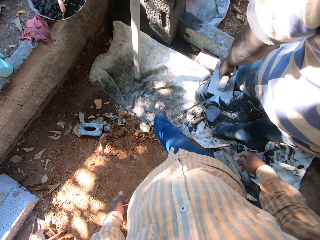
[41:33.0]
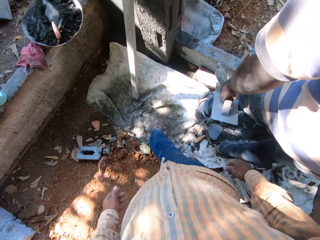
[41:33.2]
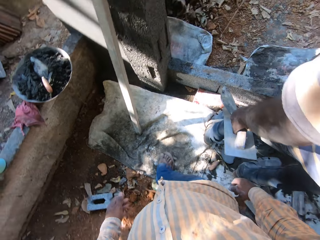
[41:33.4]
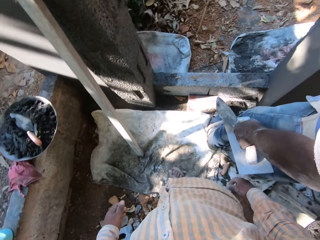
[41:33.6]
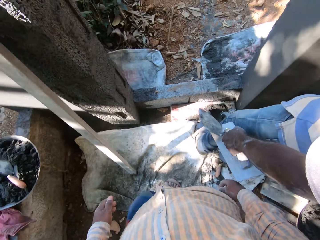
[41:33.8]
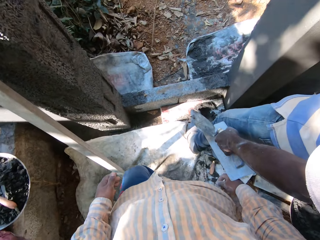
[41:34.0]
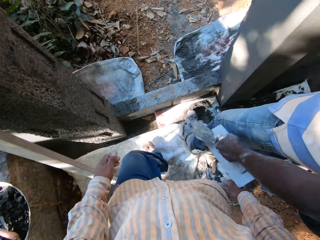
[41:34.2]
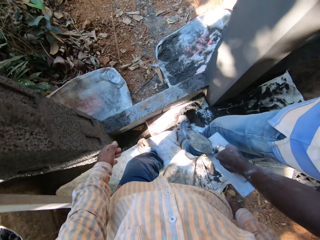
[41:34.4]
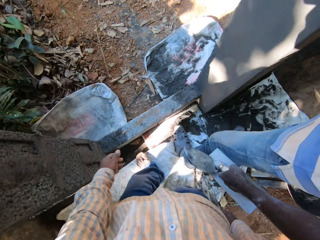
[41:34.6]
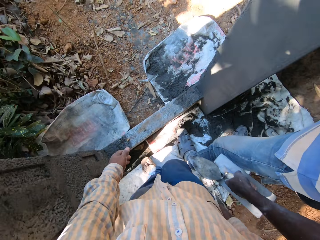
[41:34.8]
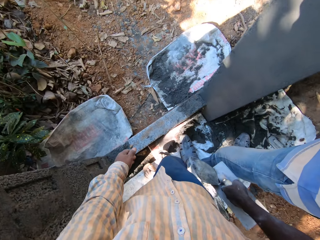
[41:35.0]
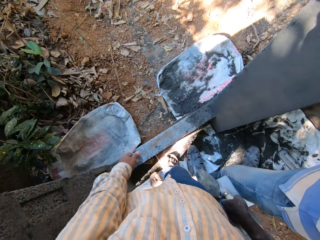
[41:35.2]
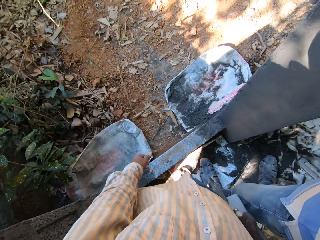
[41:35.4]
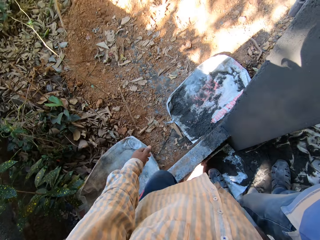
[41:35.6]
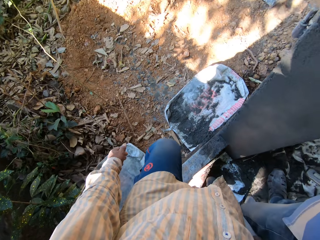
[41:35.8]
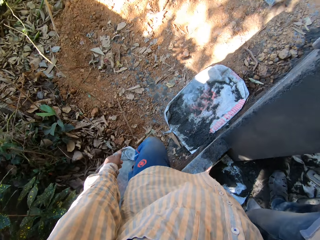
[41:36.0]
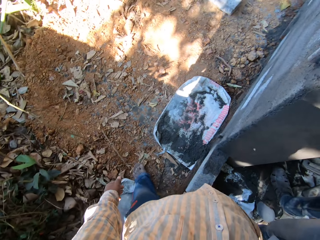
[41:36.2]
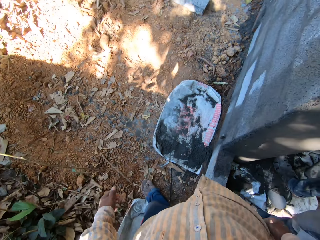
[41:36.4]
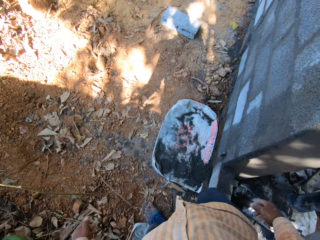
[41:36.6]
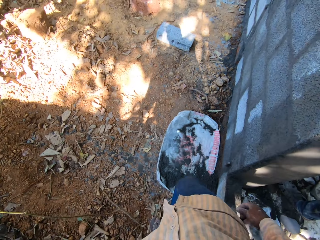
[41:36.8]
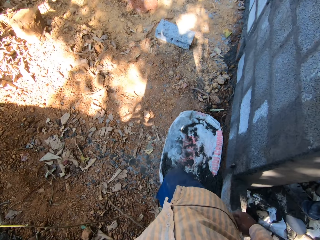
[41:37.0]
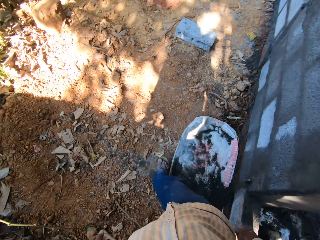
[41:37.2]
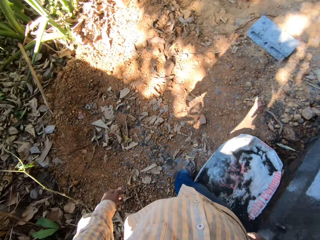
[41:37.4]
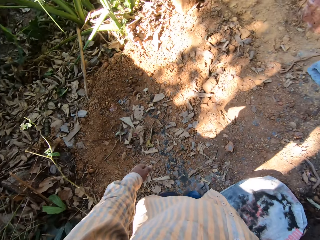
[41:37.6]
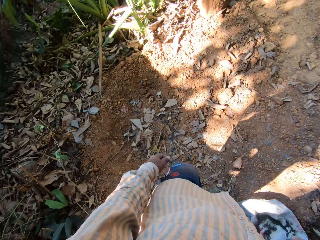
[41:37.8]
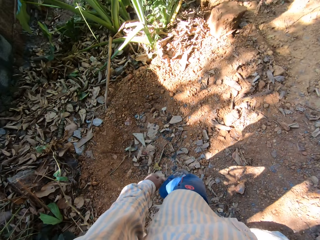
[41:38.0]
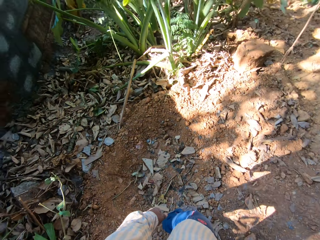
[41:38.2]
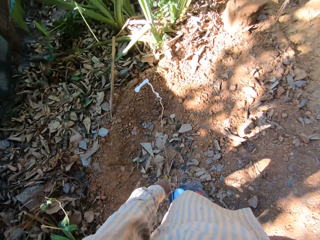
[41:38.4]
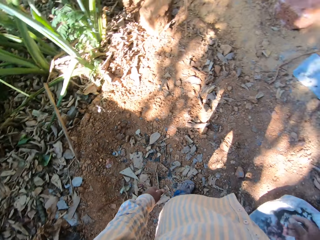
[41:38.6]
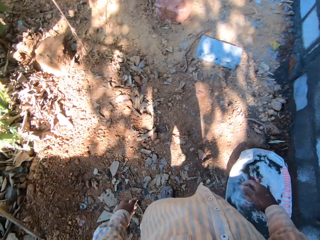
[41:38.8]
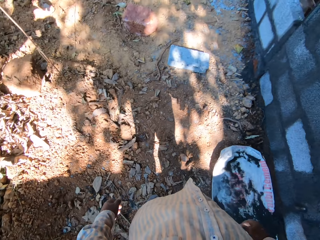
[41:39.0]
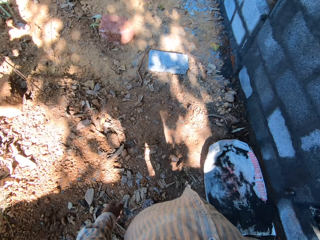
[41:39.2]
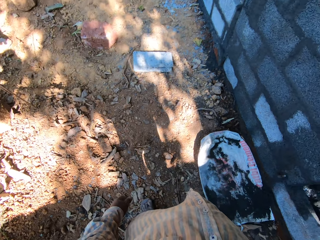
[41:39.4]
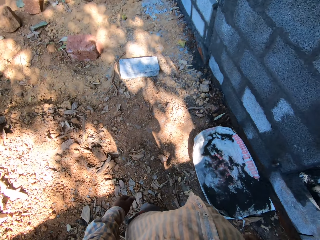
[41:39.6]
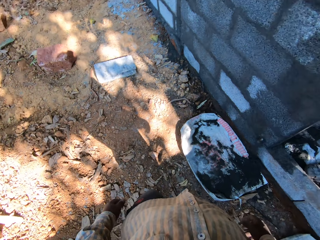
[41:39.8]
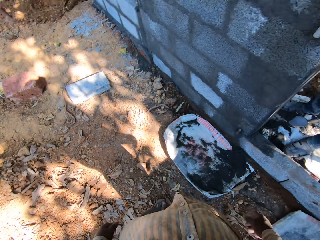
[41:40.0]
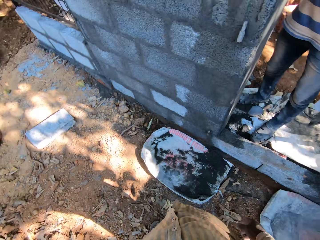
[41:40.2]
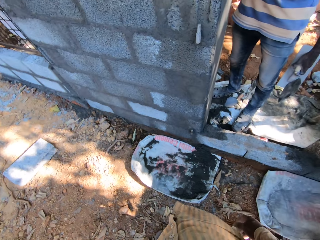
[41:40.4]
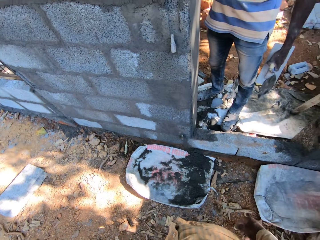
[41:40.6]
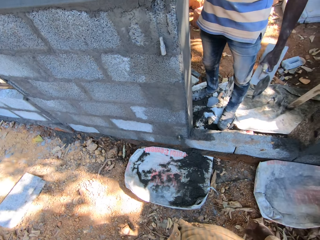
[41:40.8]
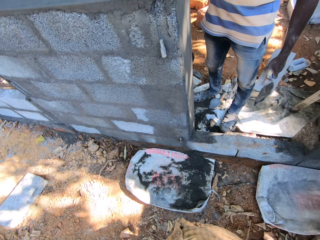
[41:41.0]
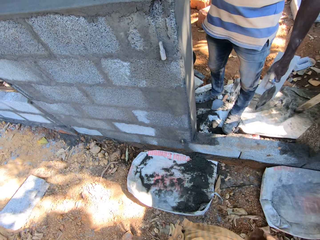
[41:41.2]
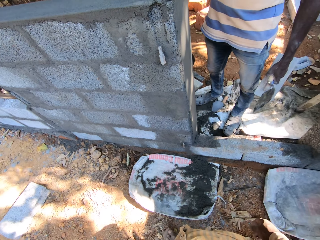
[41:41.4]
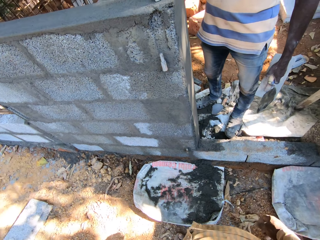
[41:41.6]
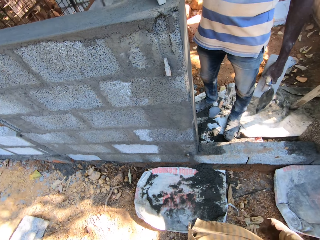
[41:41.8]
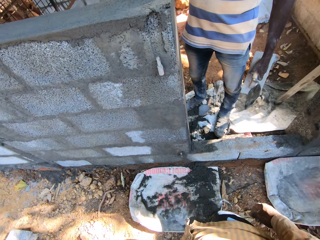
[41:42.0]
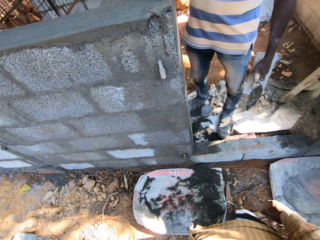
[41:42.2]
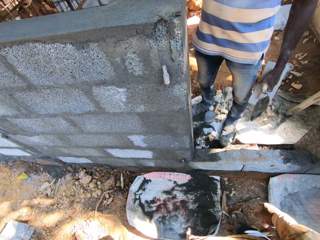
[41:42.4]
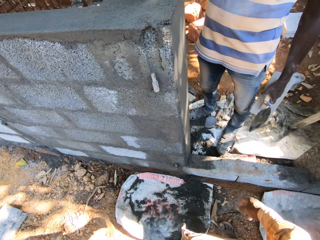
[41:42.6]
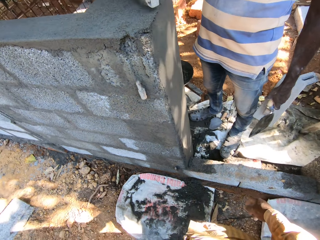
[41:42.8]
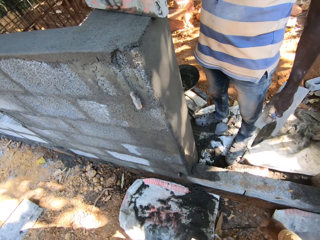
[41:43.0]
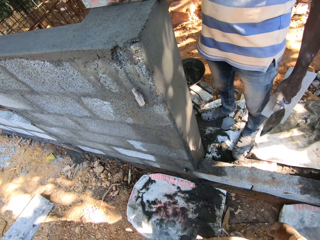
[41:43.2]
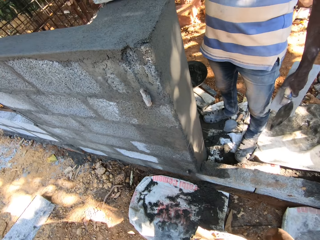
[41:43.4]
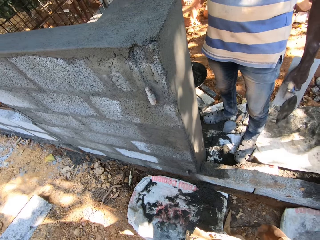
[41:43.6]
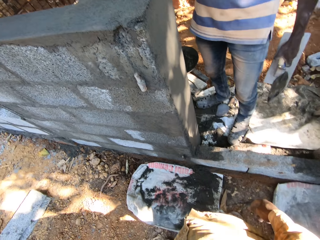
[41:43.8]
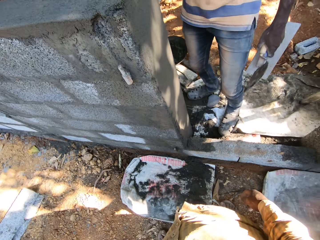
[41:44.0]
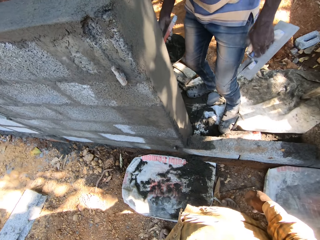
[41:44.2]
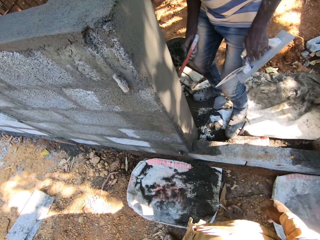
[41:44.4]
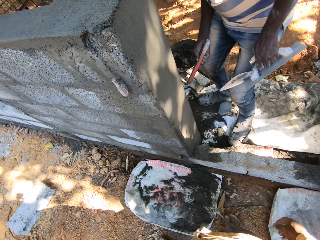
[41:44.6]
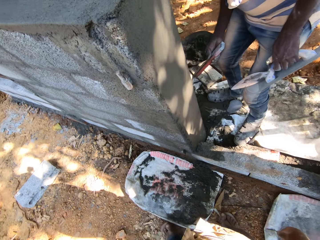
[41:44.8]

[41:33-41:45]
The camera wearer walks through a doorway to the other side of the wall. They spit on the floor.

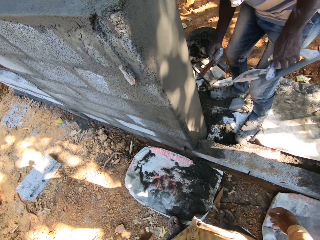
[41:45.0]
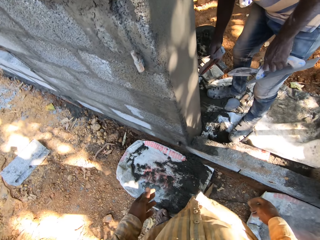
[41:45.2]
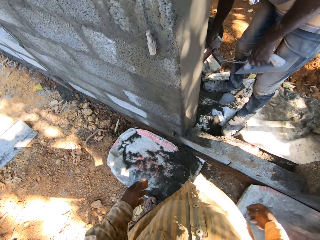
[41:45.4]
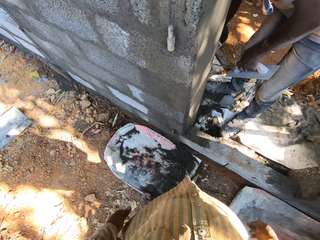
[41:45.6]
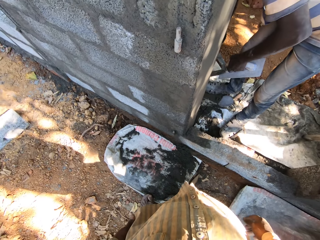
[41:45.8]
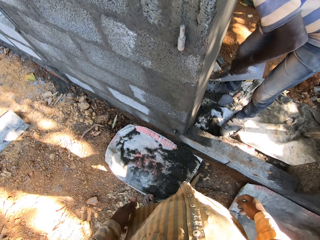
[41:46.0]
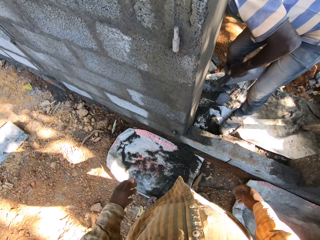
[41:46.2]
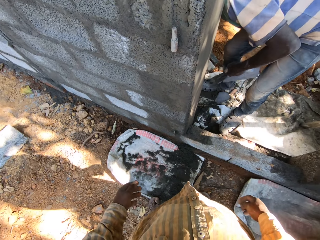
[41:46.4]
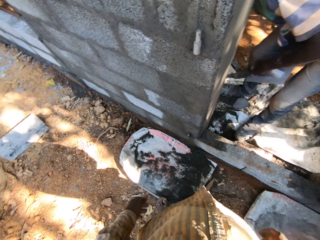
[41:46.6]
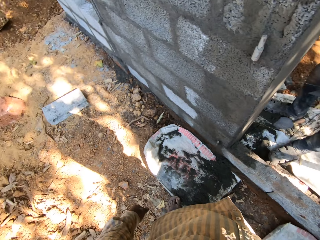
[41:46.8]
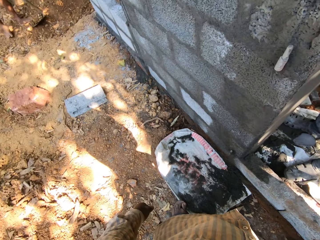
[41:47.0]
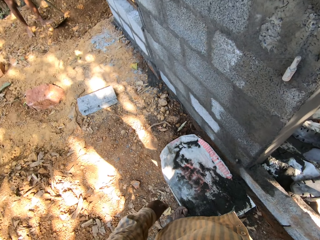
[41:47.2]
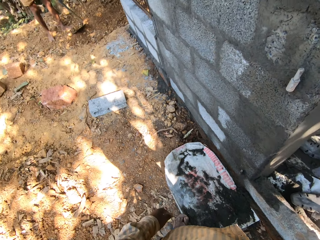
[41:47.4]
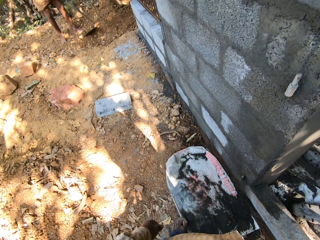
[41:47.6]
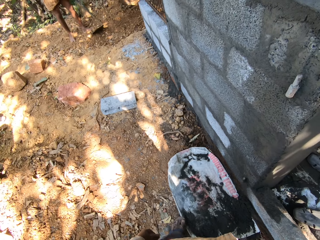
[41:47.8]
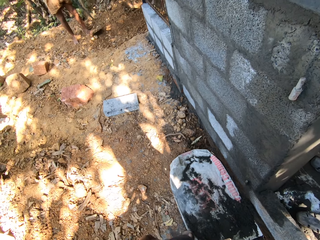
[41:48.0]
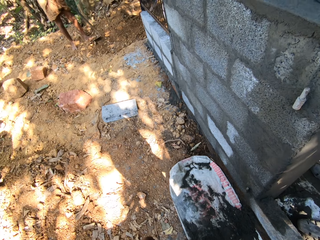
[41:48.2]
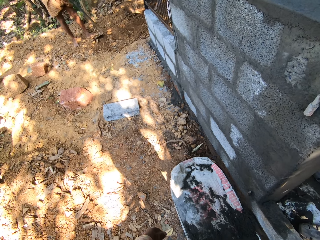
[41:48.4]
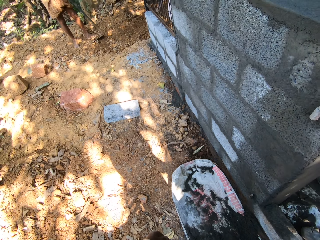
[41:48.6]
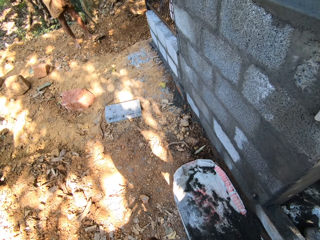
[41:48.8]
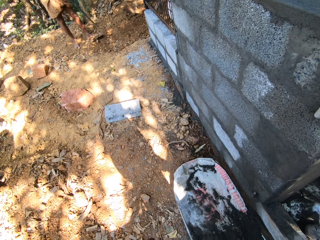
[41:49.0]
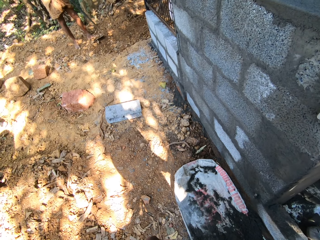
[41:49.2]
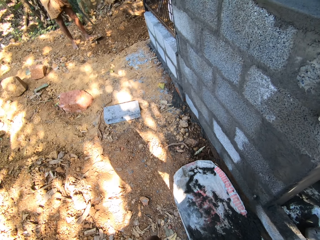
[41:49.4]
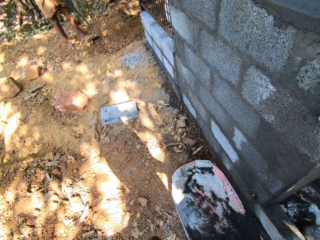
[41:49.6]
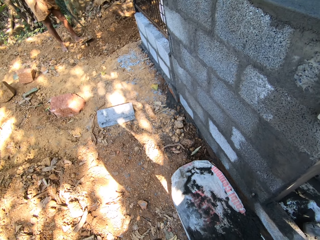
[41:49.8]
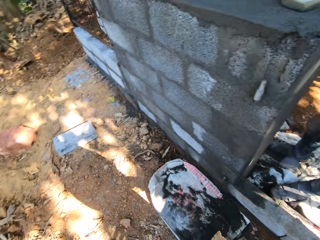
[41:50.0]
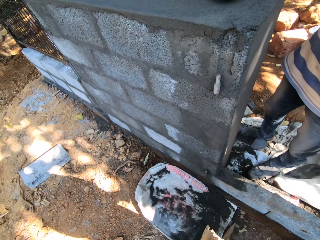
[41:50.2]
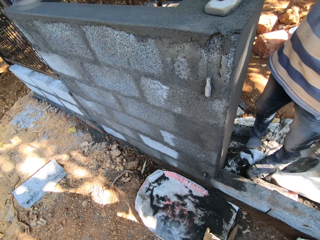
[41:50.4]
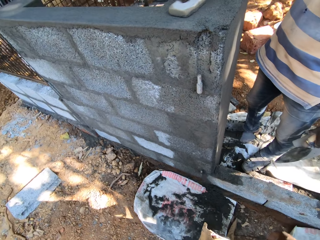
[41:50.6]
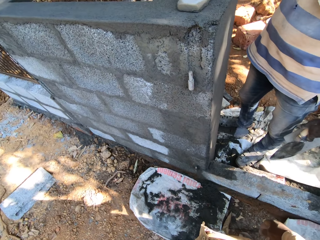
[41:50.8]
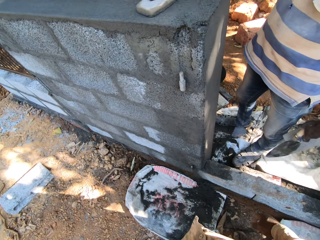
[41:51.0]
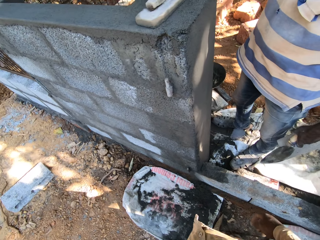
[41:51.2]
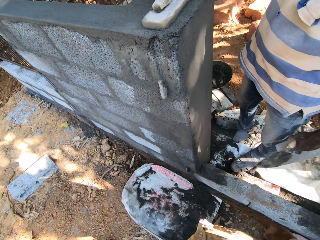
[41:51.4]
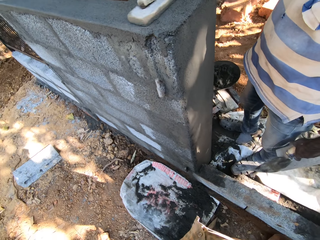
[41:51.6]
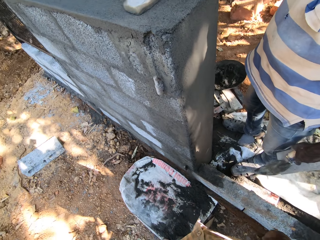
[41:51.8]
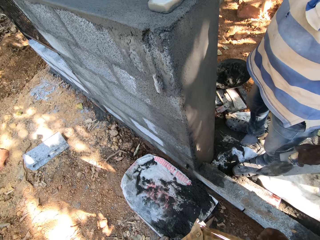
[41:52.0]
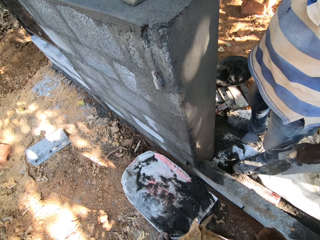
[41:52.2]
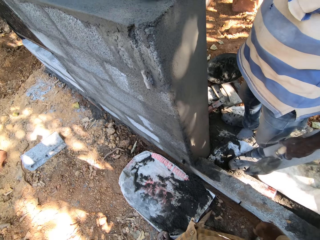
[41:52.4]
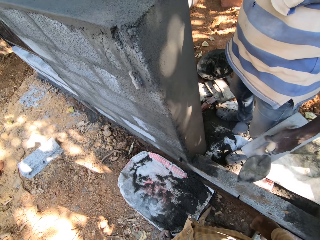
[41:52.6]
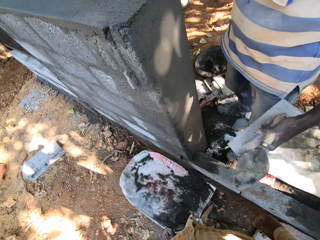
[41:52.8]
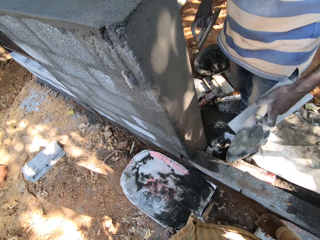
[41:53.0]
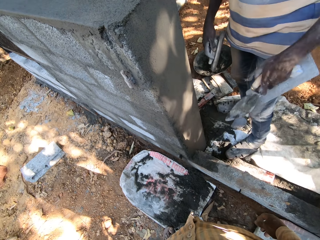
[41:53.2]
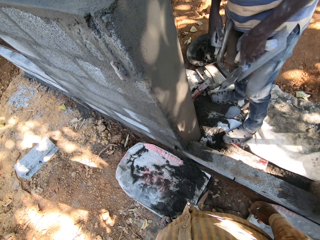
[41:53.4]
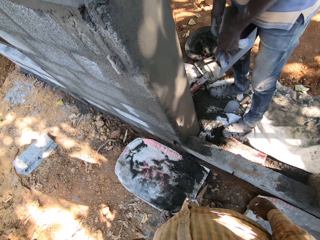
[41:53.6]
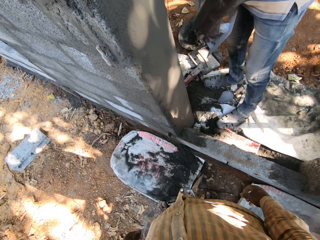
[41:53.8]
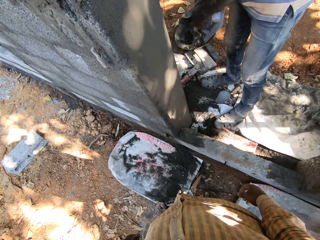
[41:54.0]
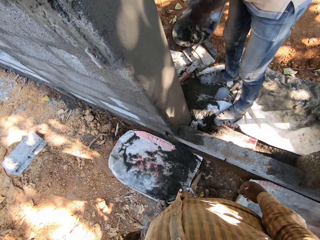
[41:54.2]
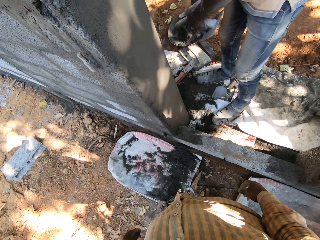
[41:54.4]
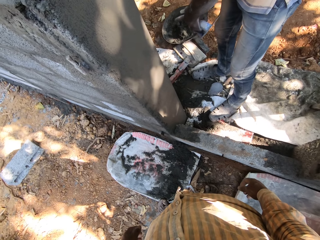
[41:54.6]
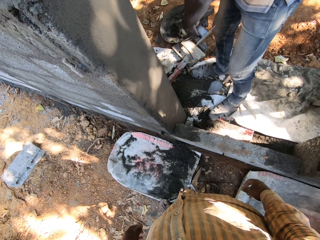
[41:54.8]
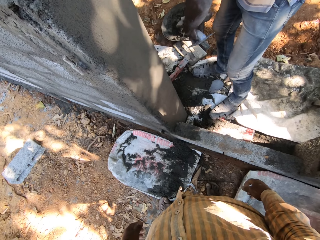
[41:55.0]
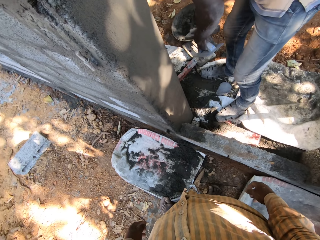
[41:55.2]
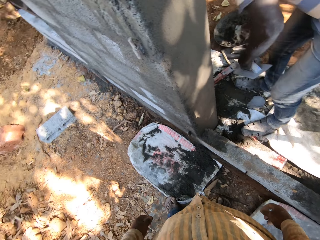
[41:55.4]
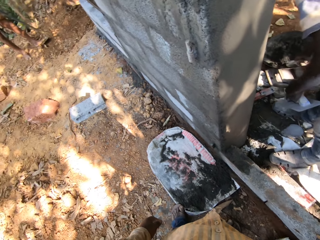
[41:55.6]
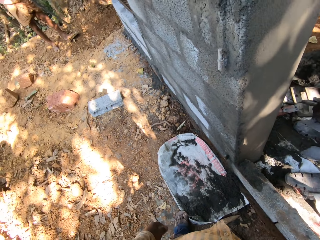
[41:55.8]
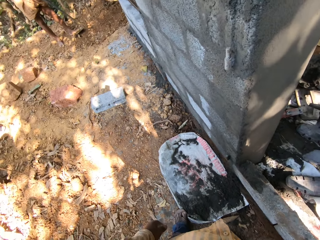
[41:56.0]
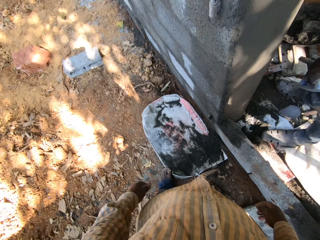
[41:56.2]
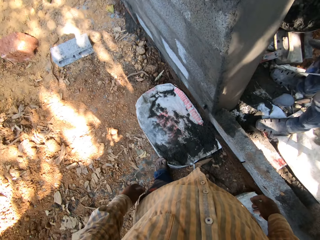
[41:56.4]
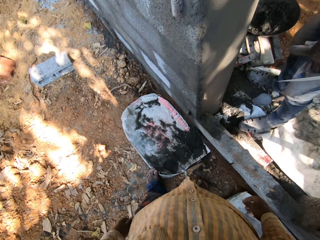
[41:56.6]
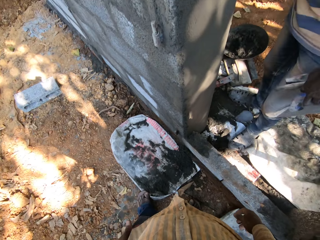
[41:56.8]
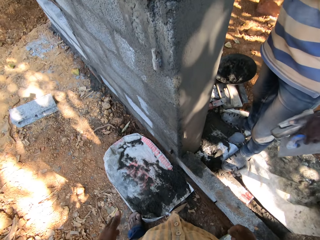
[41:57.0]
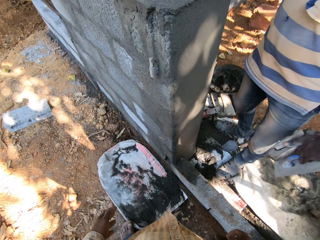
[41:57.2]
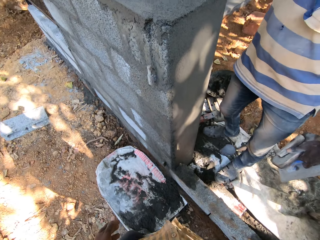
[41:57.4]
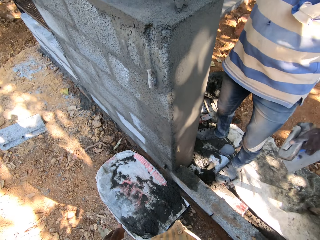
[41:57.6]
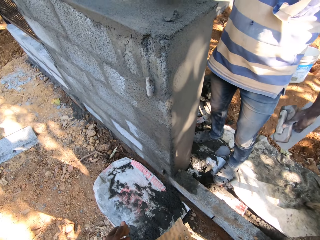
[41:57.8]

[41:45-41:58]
A man smoothens the plastering on the wall with a finishing trowel in his right hand. The man spreads the concrete with a trowel. The man passes the finishing trowel from his right hand to his left hand. The man picks up a trowel from the ground with his right hand.
